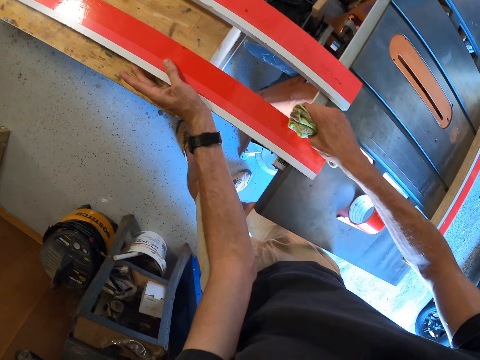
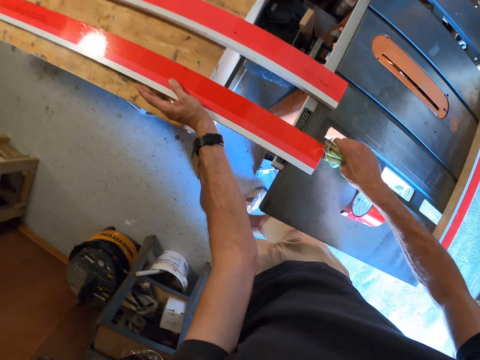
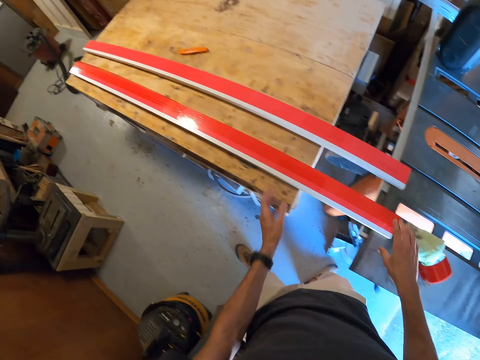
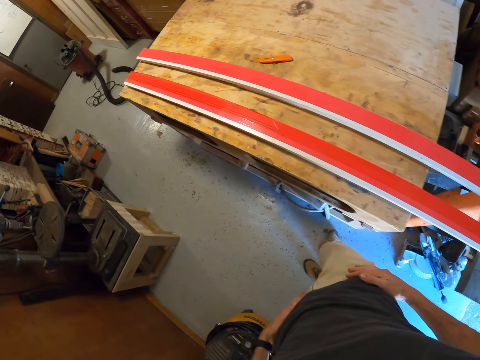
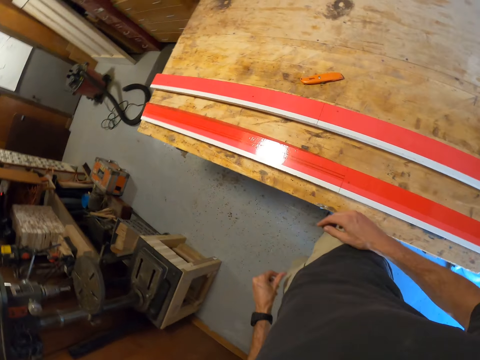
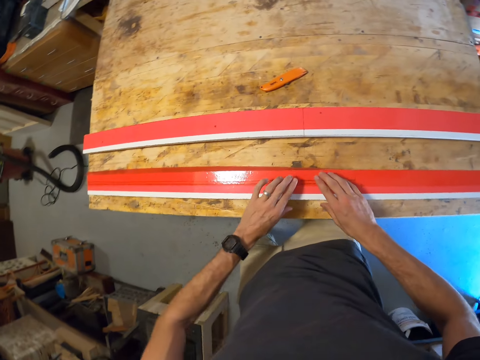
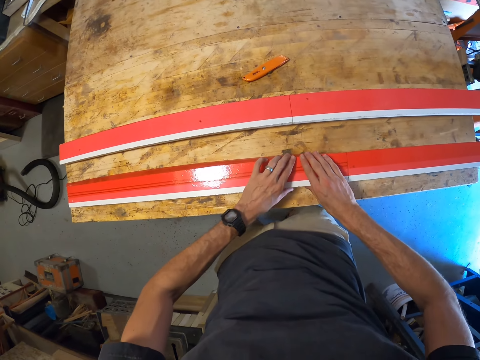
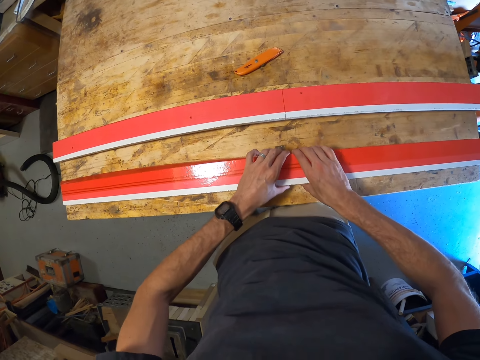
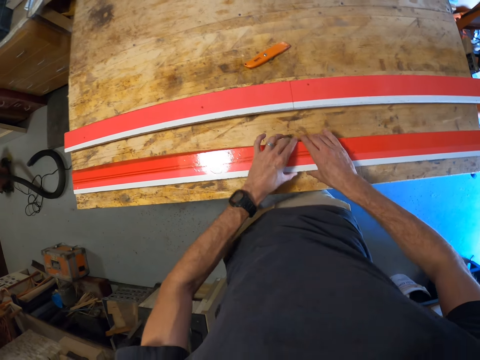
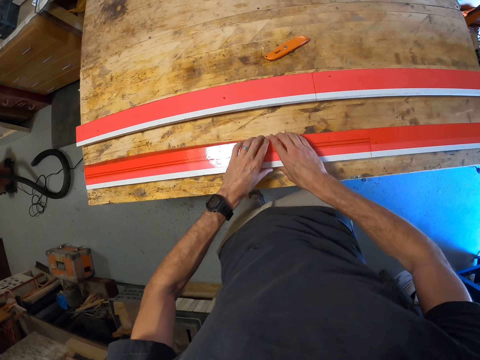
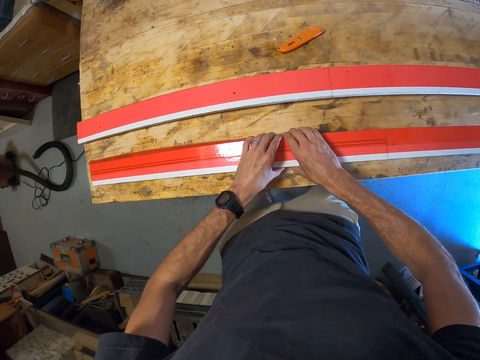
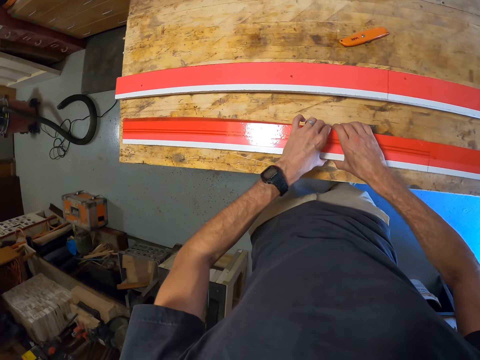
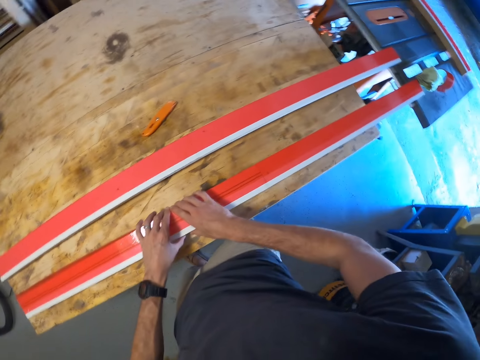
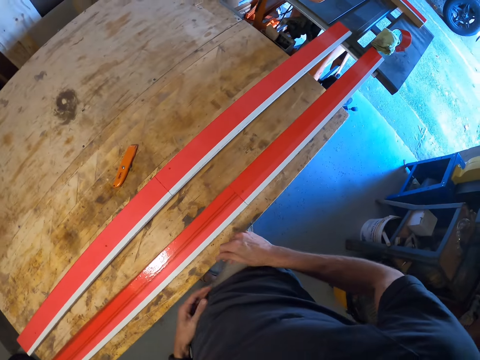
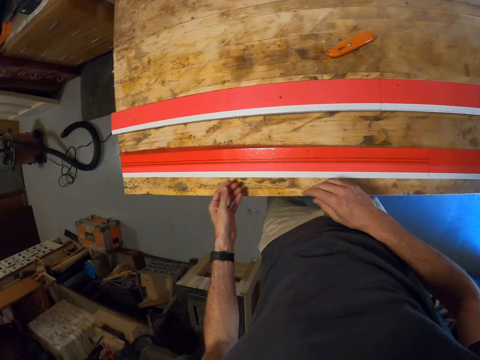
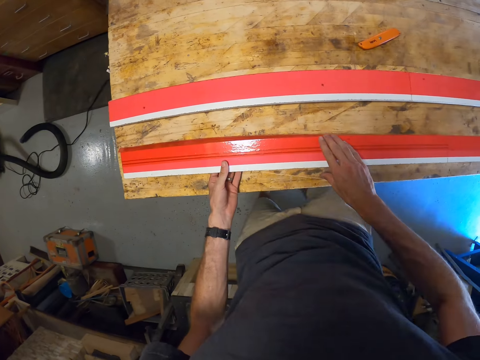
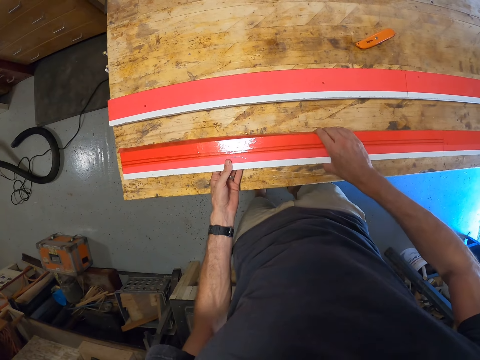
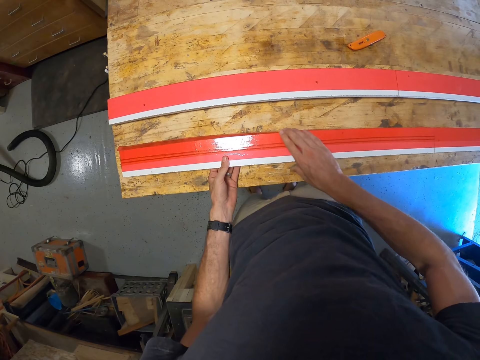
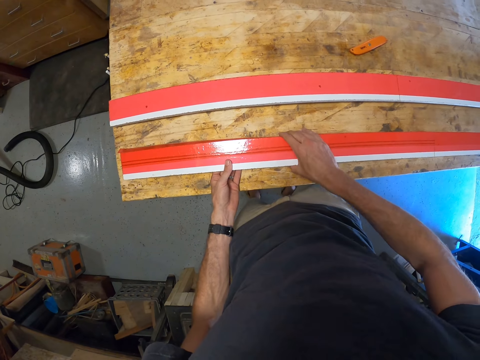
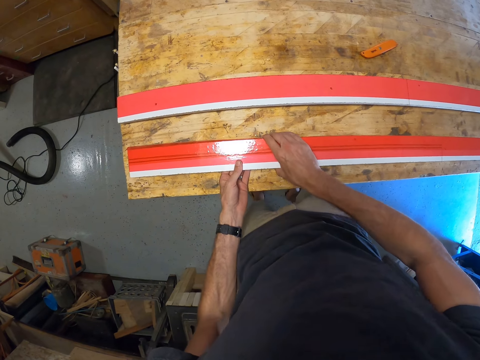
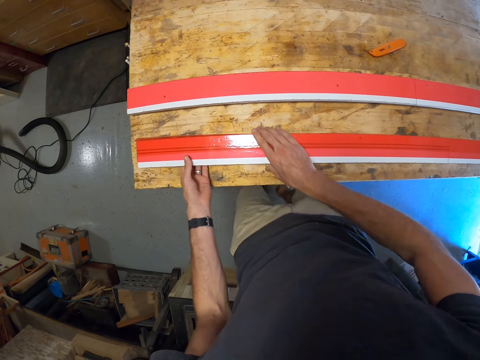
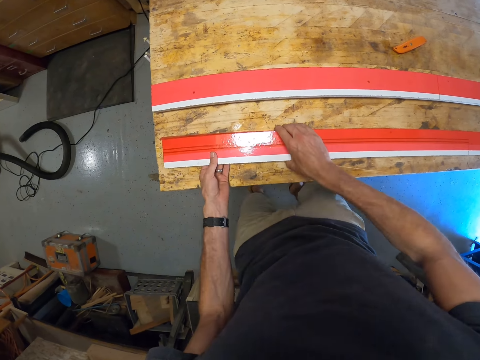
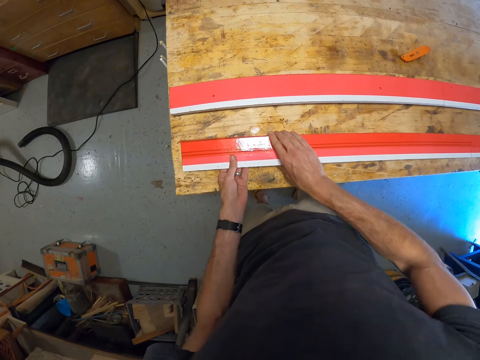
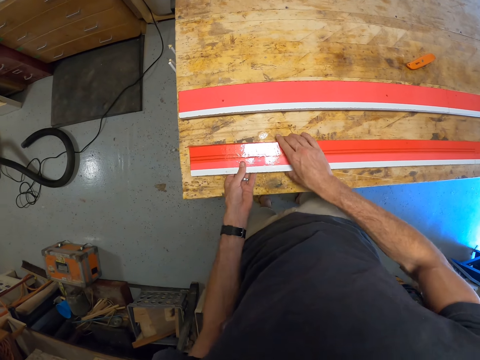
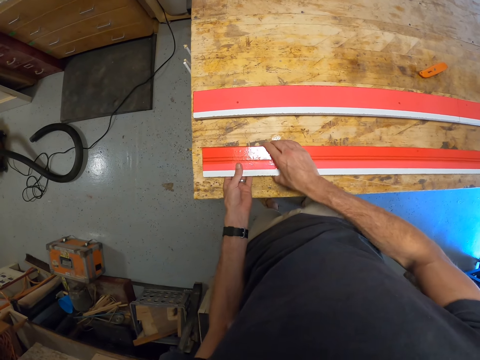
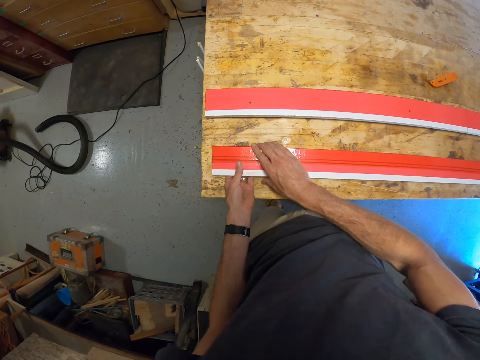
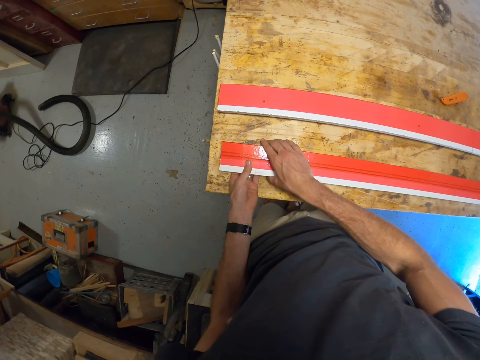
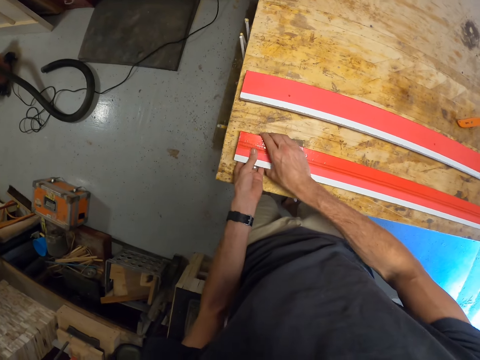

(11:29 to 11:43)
The camera wearer walks around the workshop. They drop the cloth on the table. They squeeze the sellotape on the wood. They adjust the tape on the plank.

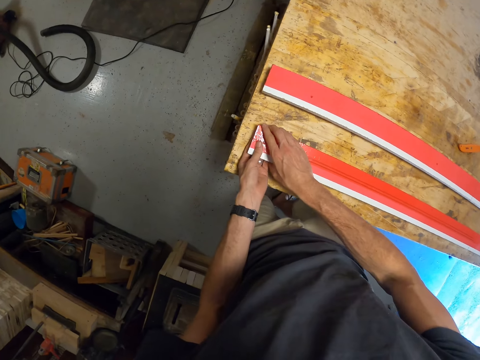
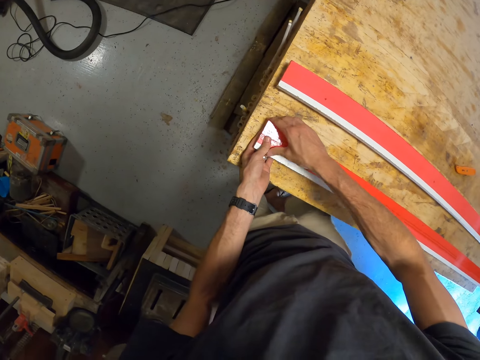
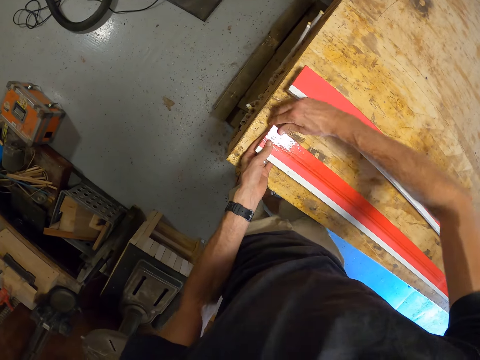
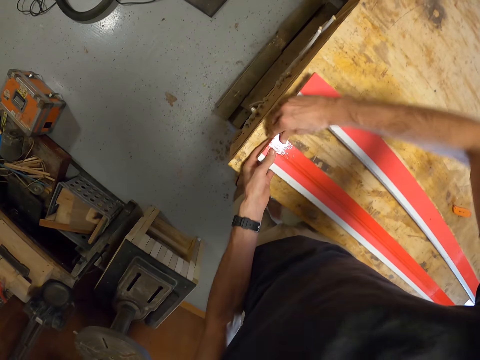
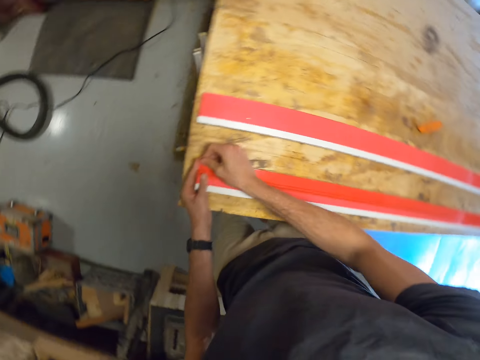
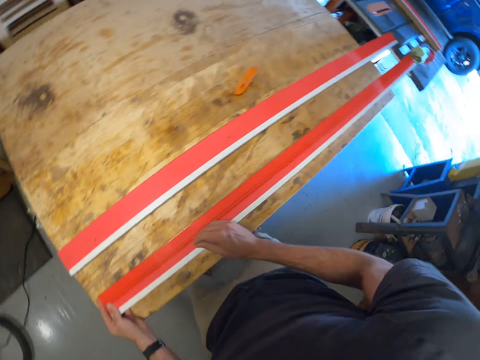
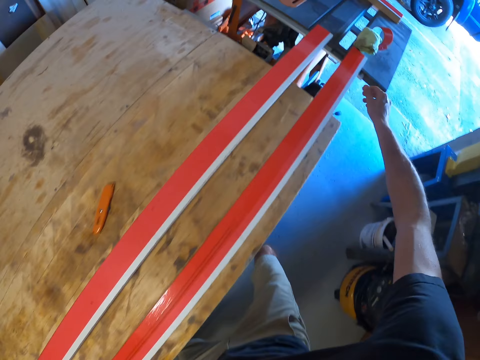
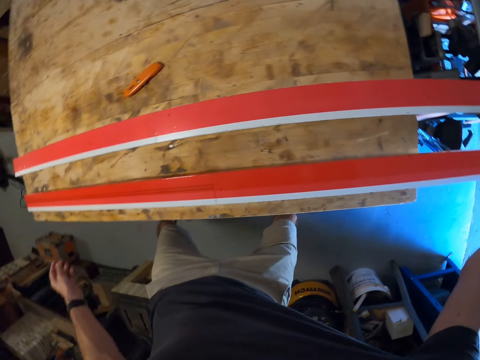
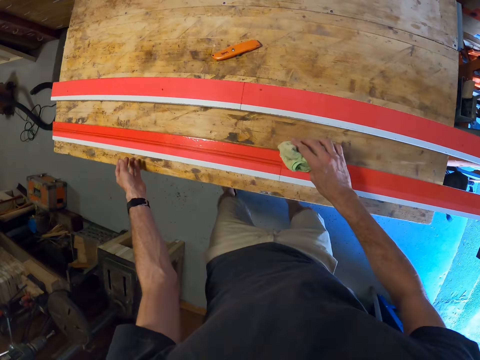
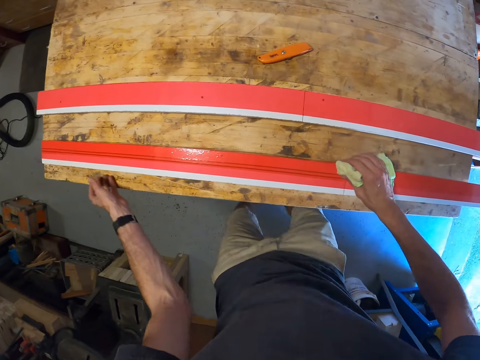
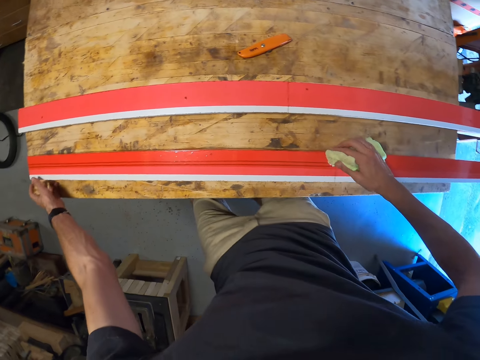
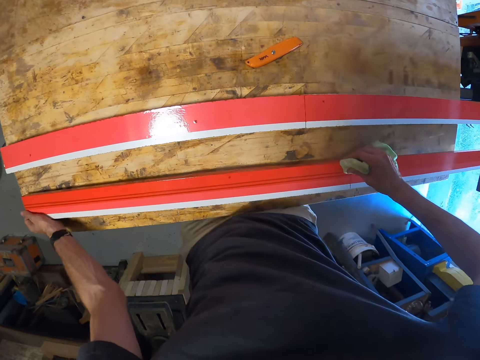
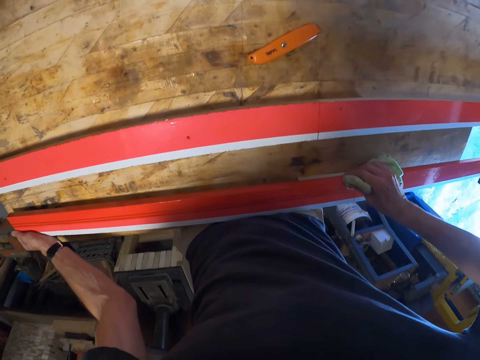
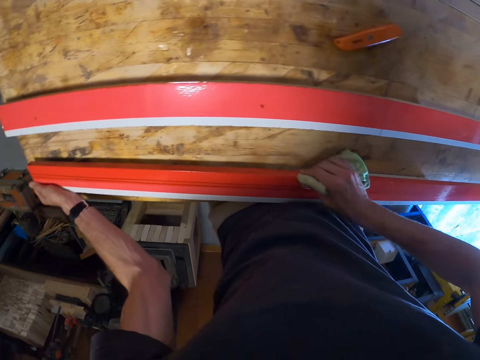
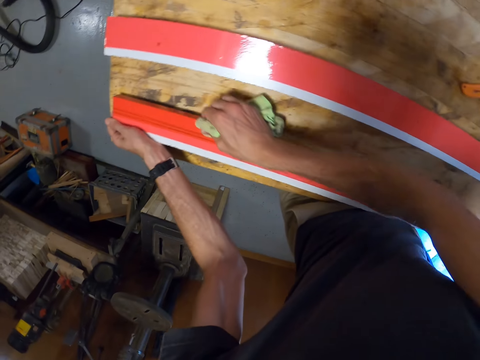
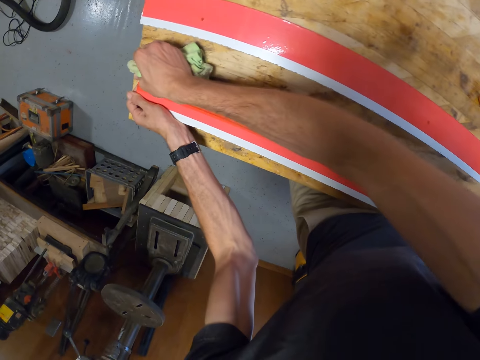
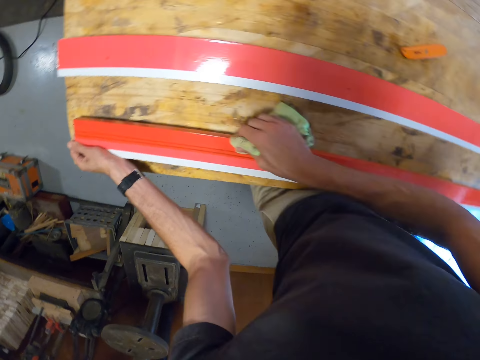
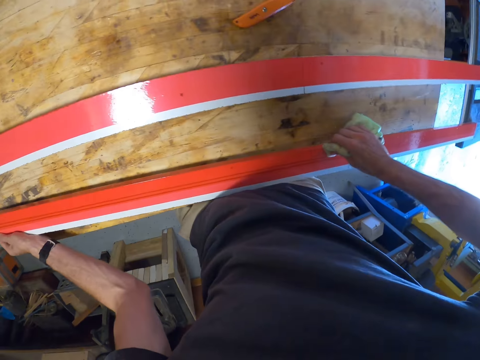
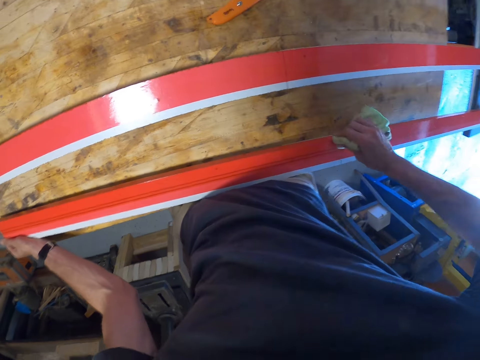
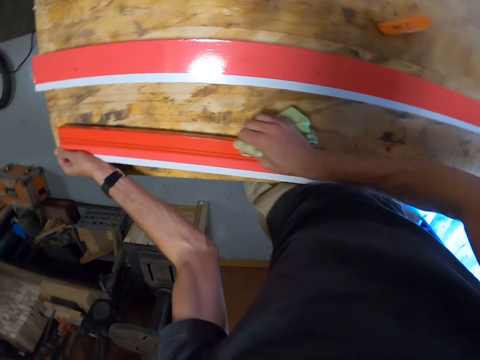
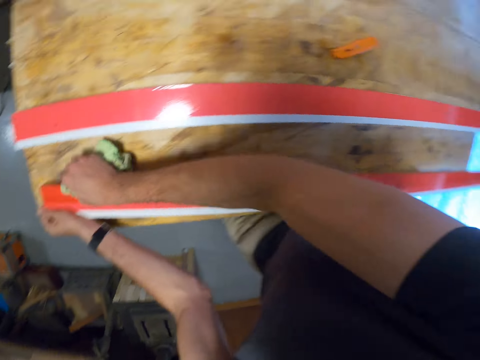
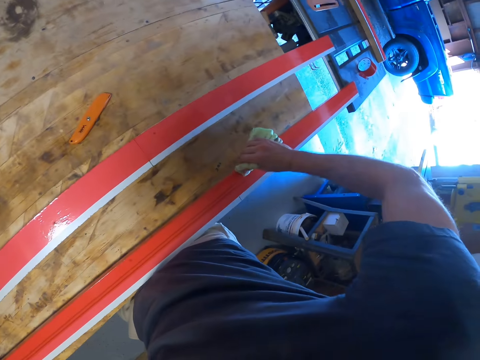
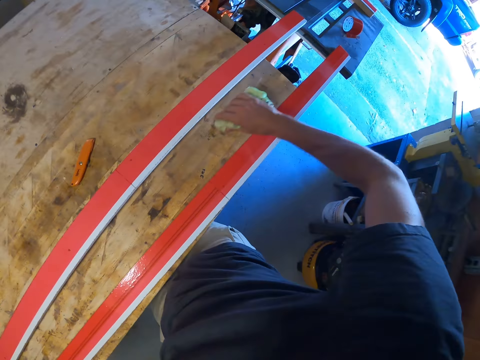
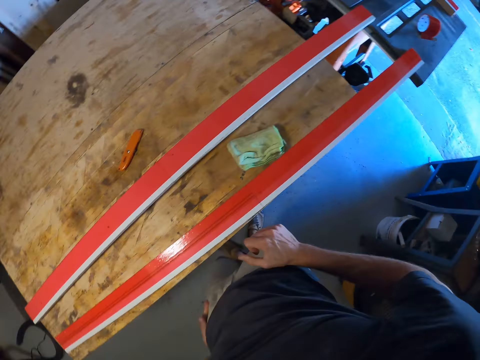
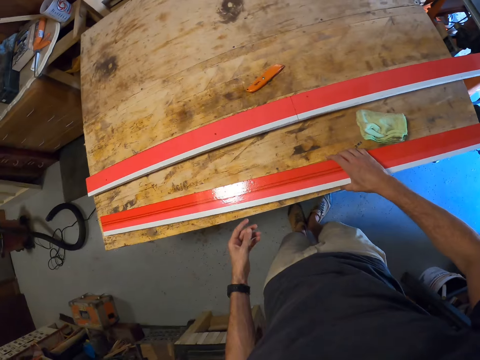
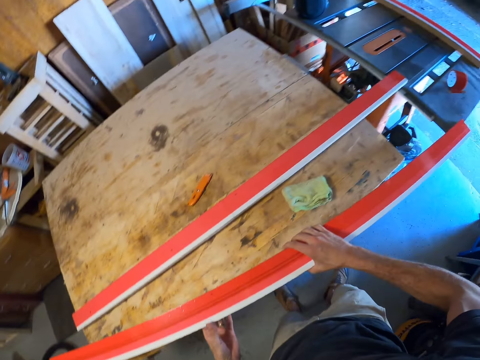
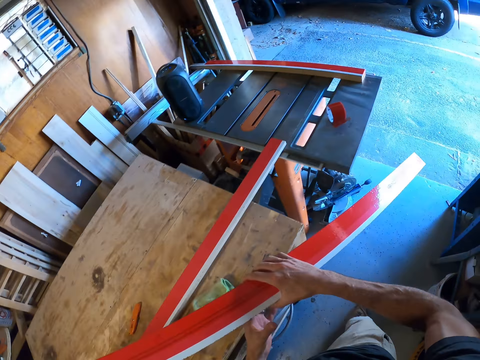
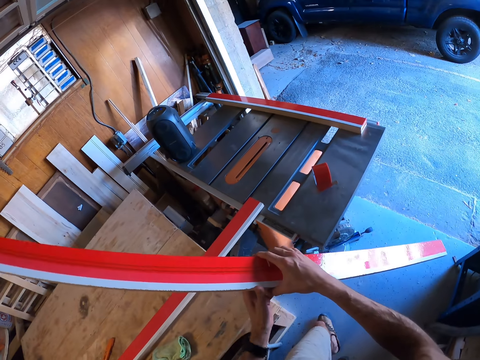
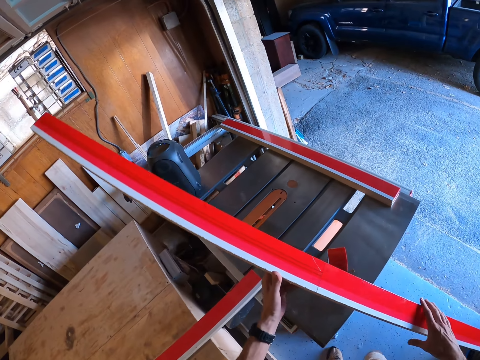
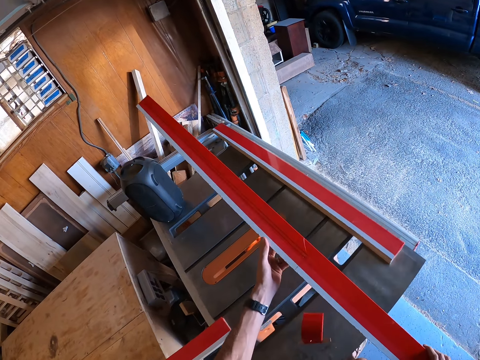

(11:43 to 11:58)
The camera wearer picks up the cloth from the table. He squeezes the sellotape on the wood. He rubs the cloth on the plank. He drops the cloth on the workbench. He picks up the plank from the workbench with his hands.
